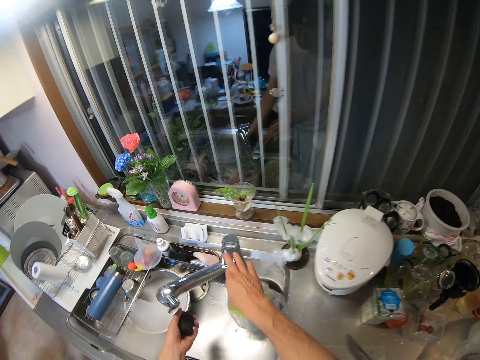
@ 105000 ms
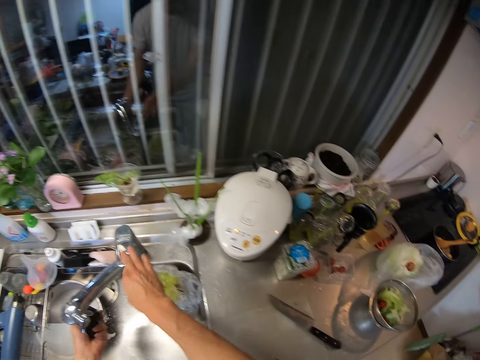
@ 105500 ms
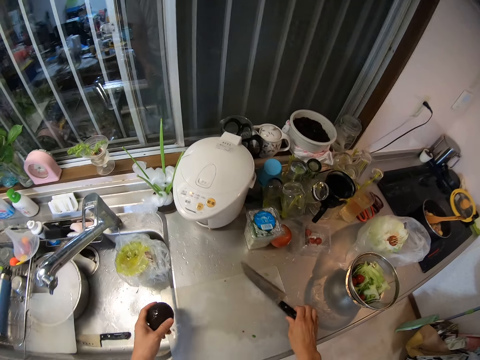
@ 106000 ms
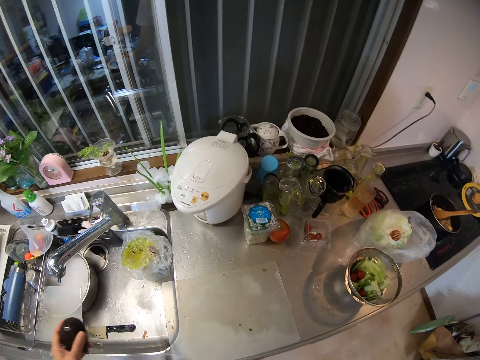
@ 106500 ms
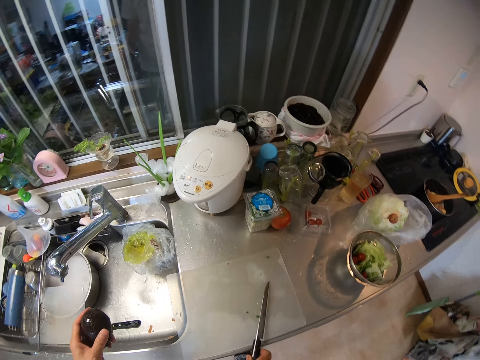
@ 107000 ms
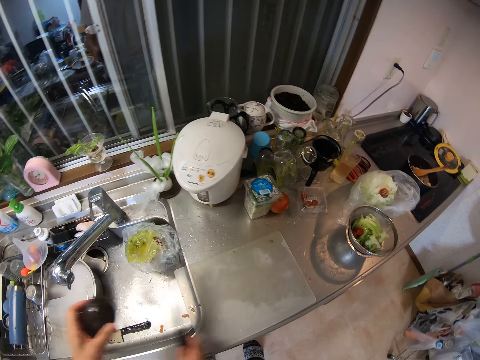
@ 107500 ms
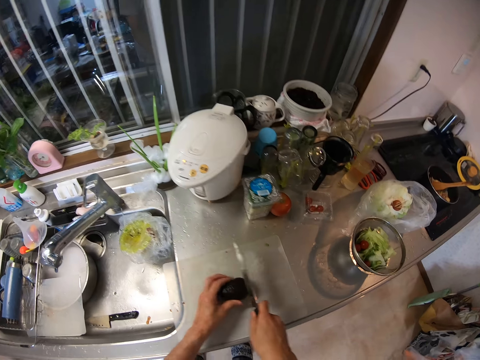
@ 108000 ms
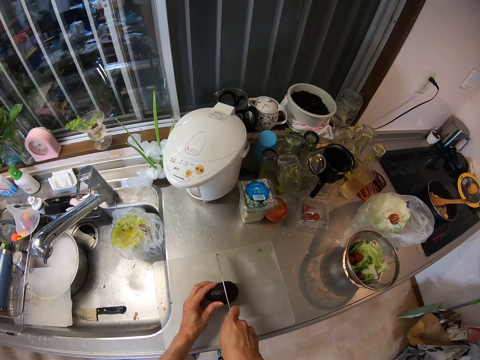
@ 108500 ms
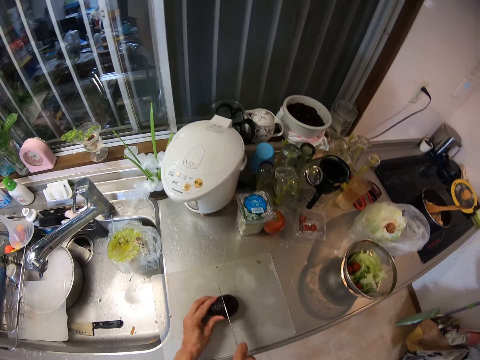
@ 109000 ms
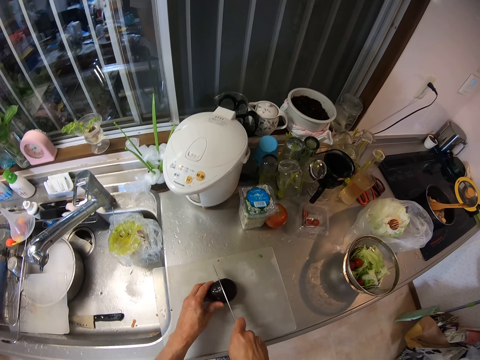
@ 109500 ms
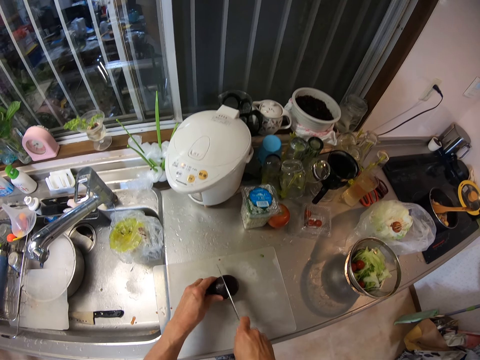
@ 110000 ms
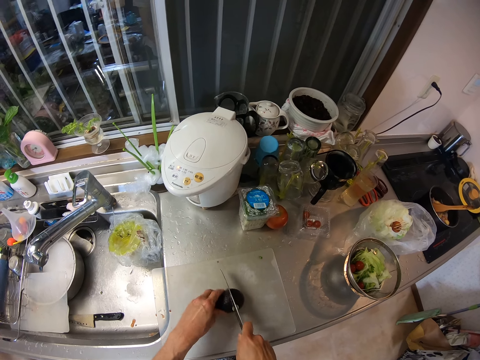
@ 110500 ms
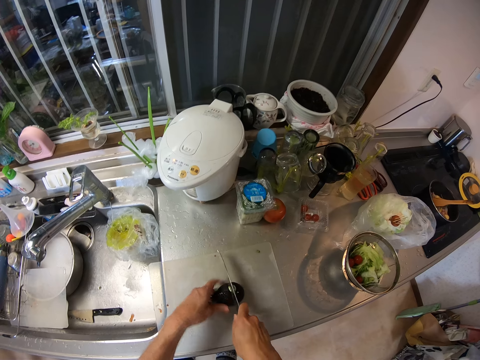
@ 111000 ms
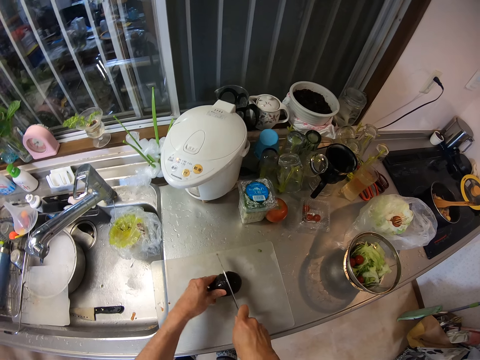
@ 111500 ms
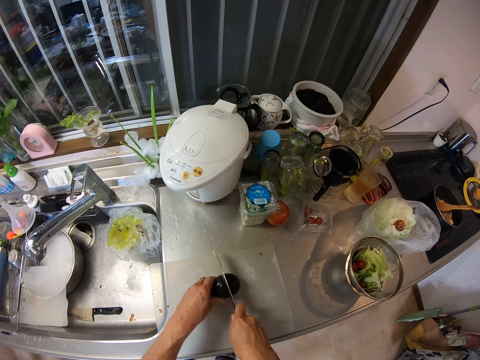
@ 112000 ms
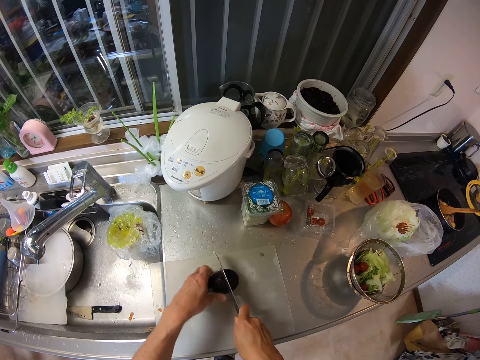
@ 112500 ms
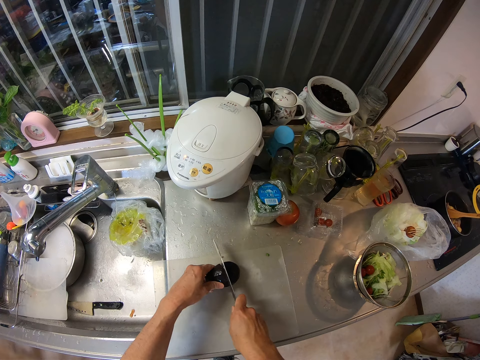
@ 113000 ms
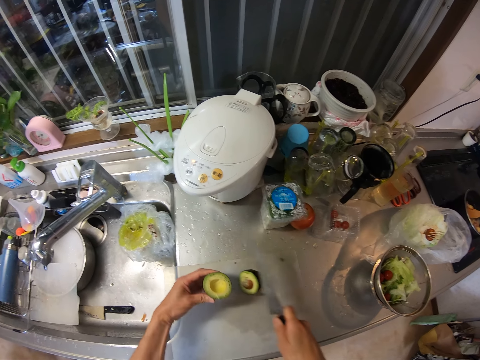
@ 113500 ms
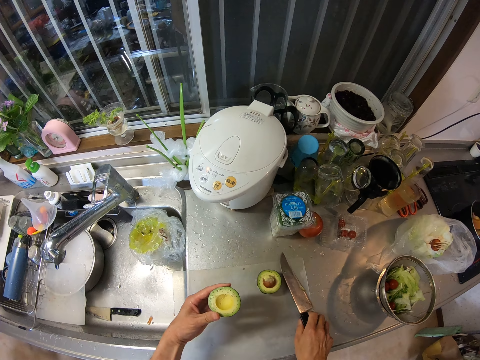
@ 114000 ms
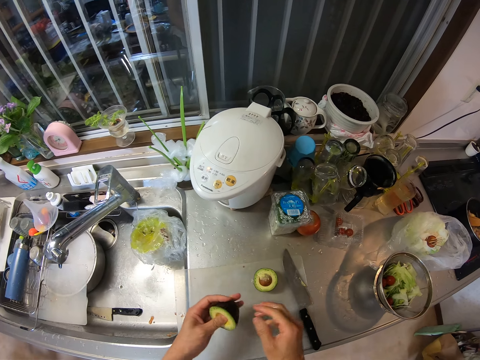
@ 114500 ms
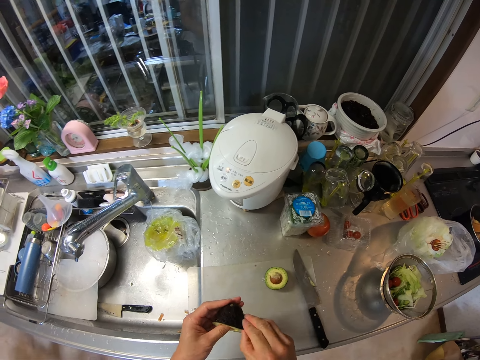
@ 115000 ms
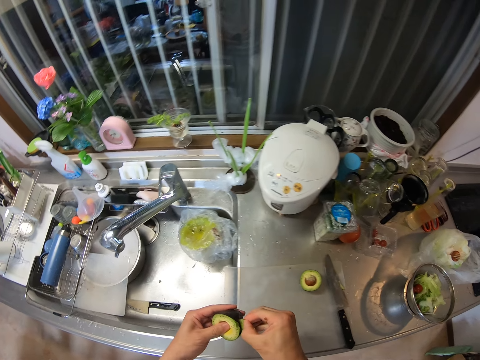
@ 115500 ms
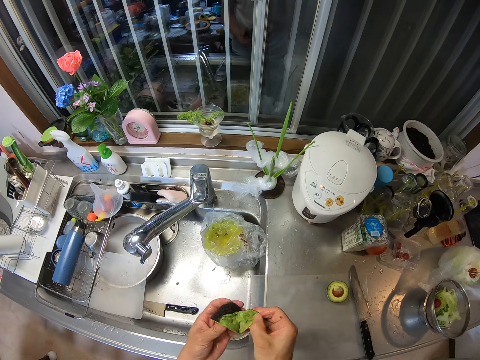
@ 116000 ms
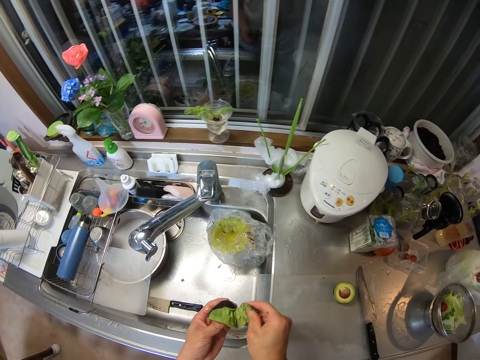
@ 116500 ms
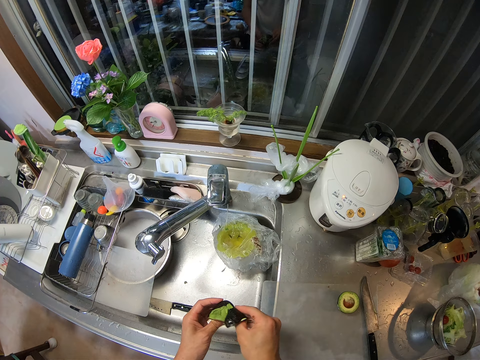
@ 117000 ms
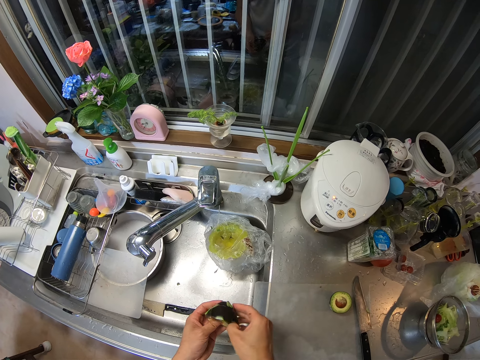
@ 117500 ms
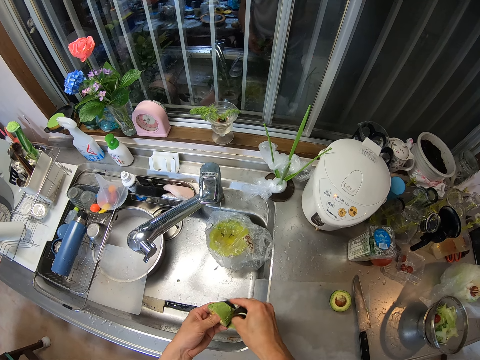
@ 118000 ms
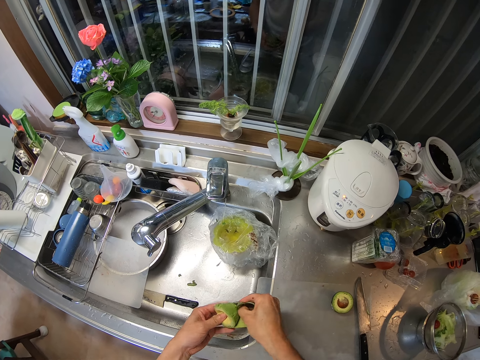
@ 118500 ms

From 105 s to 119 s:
The camera wearer puts on the tap with her right hand. She rinses the avocado under the running water from the tap. She closes the tap with her right hand. She picks up the knife from the table with her right hand. She removes water from the chopping board. She brushes dirt off the table into the sink with the knife. She places the avocado on the table. She cuts the avocado on the table with the knife in her right hand. She checks the avocado. She places the knife on the table. She peels off the skin of the avocado with her right hand.

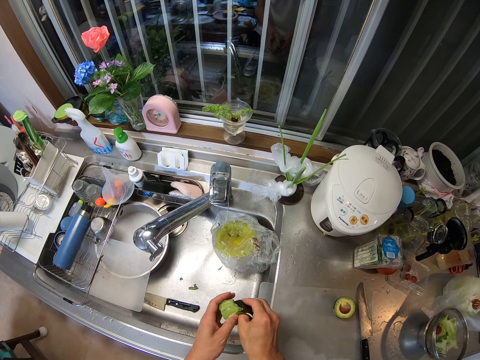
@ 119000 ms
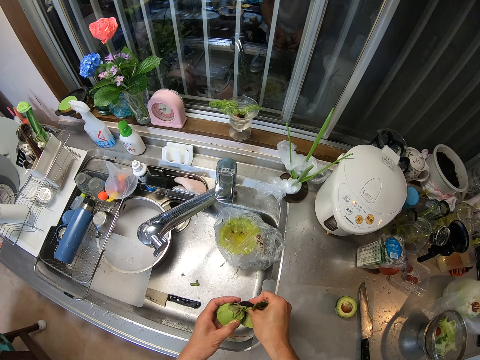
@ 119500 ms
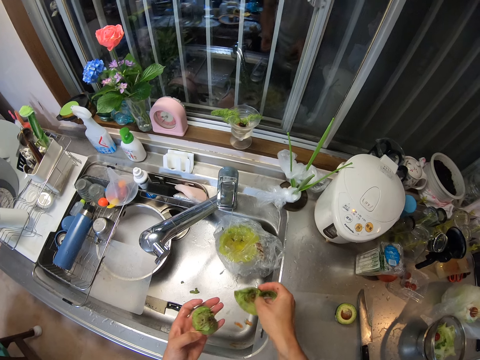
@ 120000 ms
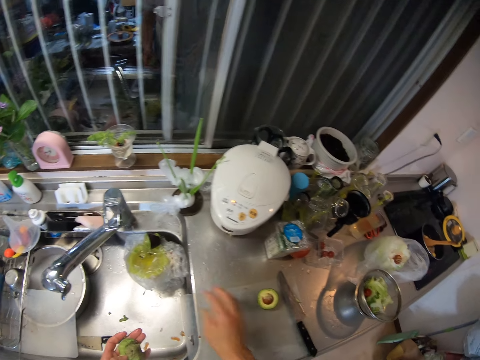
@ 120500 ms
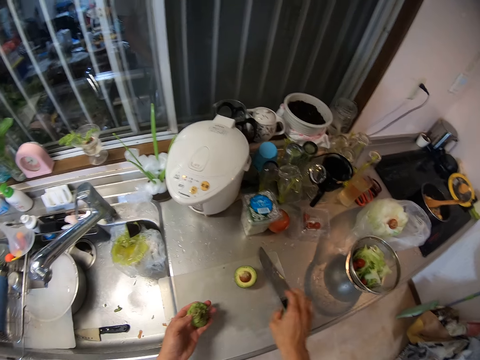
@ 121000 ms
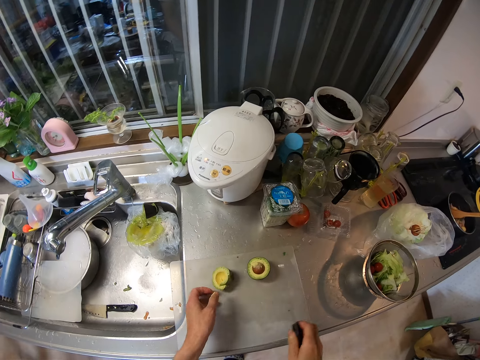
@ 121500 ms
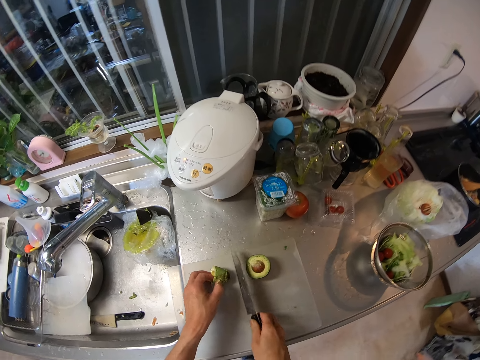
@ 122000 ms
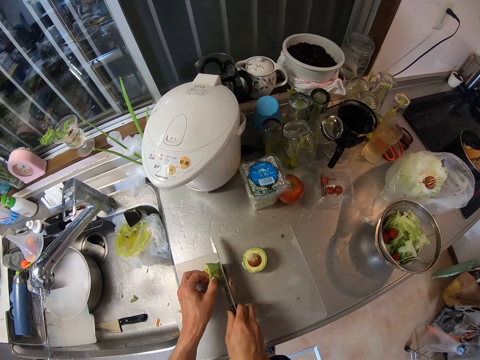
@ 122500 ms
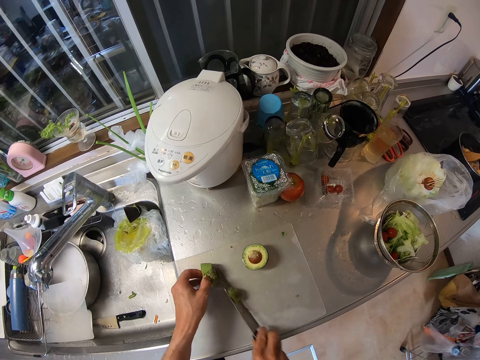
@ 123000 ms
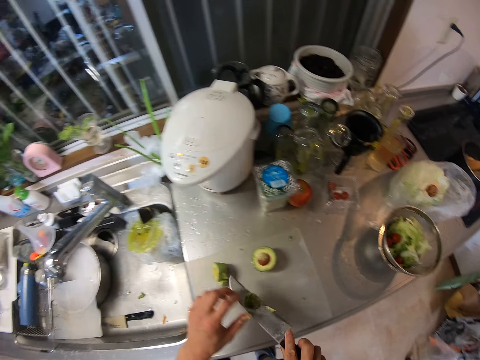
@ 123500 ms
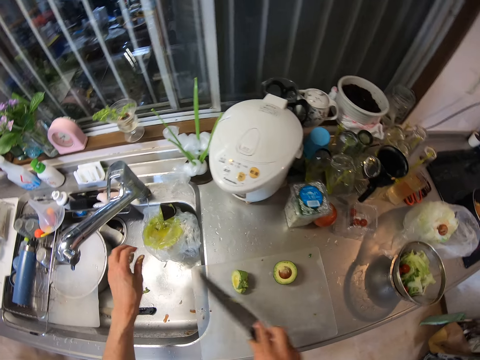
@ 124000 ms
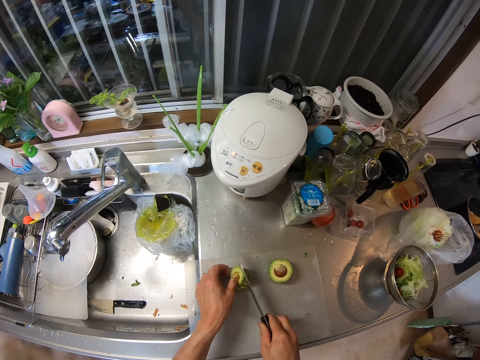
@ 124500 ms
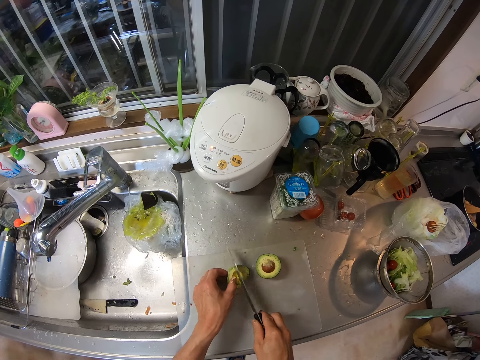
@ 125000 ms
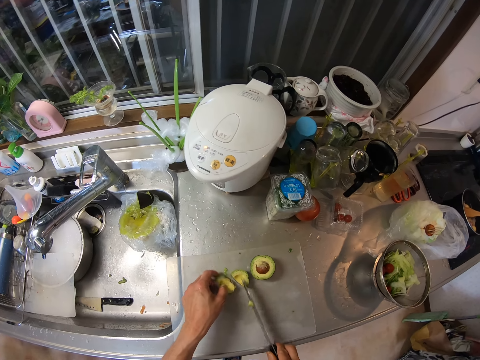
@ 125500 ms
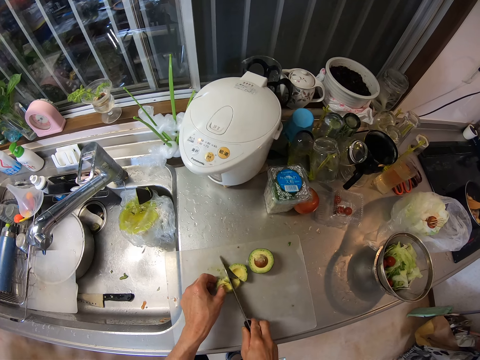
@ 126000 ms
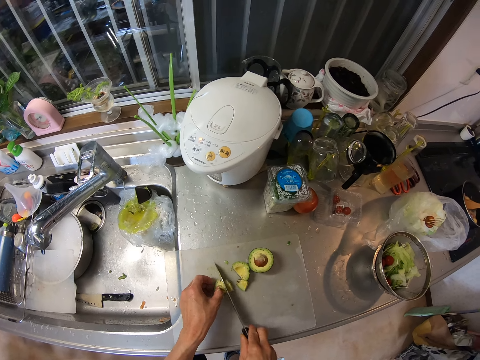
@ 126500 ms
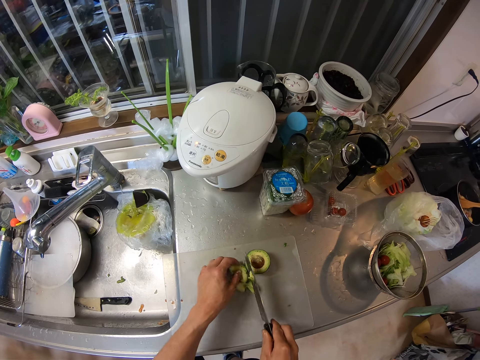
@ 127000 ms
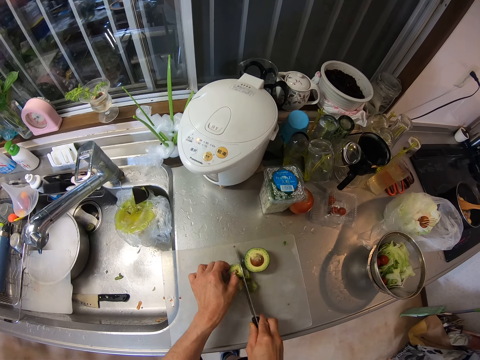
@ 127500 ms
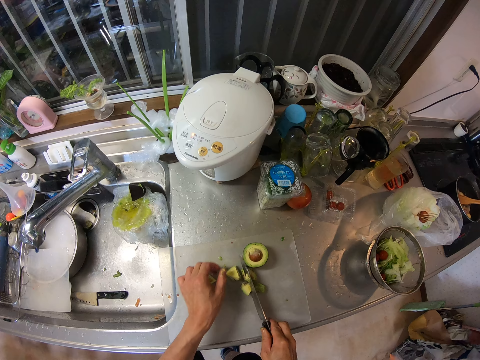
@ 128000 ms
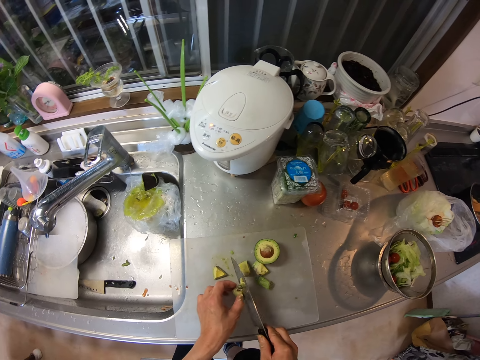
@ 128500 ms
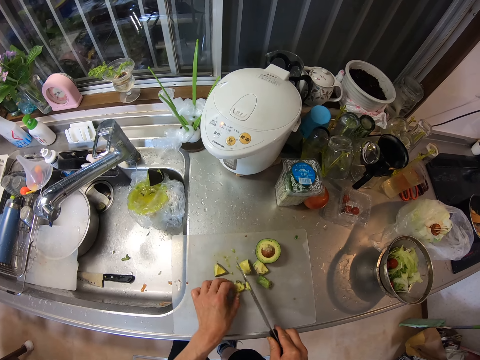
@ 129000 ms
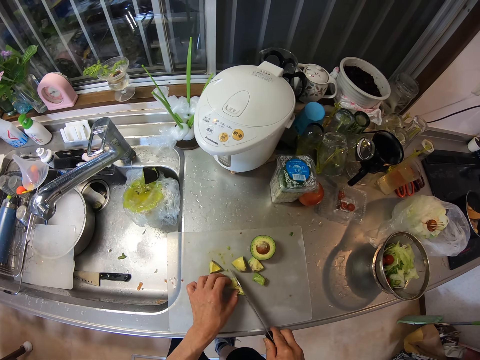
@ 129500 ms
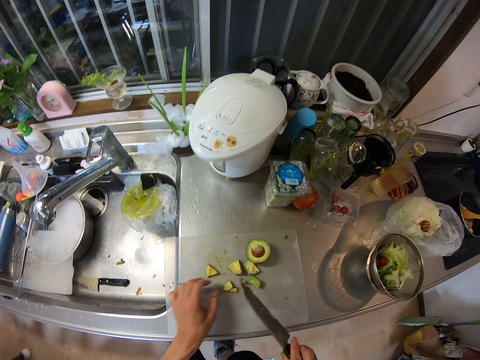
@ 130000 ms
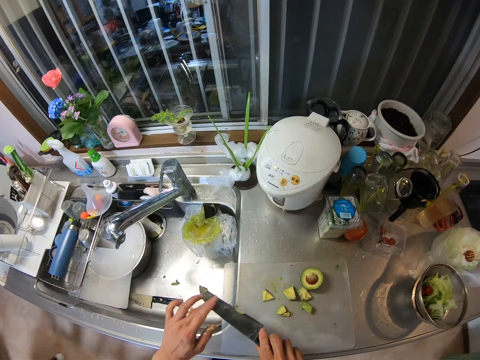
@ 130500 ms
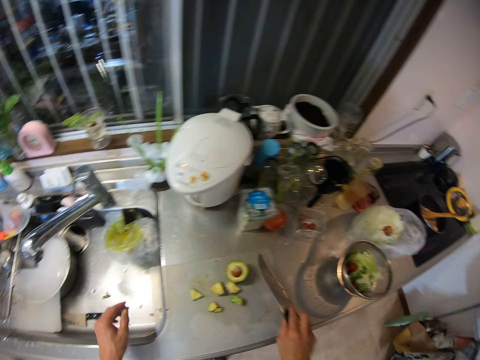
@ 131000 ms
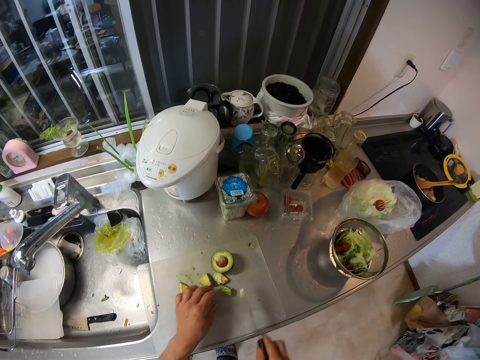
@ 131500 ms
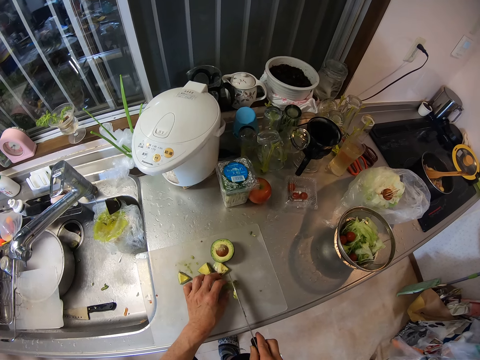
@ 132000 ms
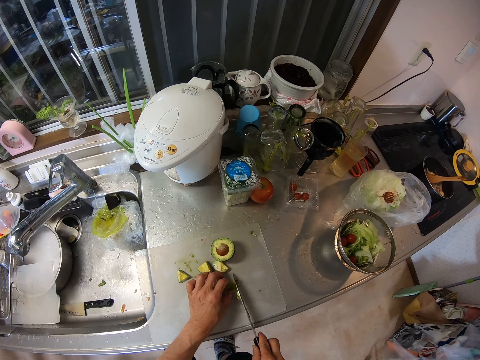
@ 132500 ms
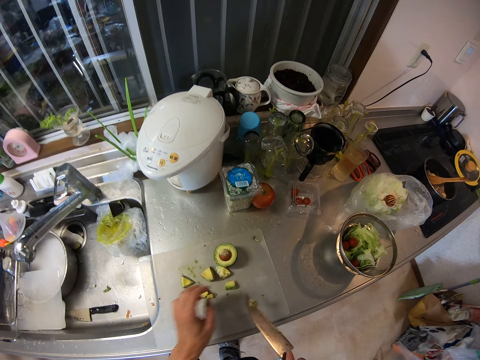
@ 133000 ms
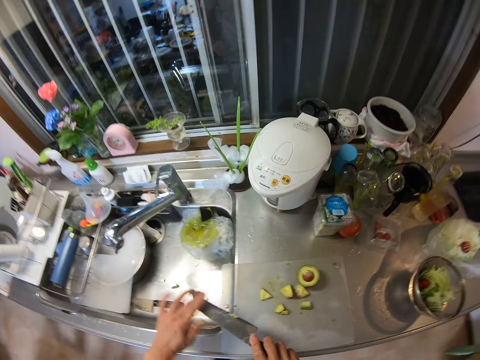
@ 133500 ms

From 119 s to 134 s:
The camera wearer drops the avocado peel into the trash in the sink. She drops the peeled avocado on the table. She picks up the knife from the table with her right hand. She holds the avocado on the table with her left hand. She cuts the avocado on the table with the knife in her right hand. She throws the peel in the sink. She brushes off the avocado on the knife into the sink with her left hand. She holds the avocado. She chops the avocado on the table with the knife in her right hand. She throws the peel in the sink. She brushes off the avocado on the knife into the sink with her left hand. She chops the avocado on the table with the knife in her right hand. She brushes off the avocado on the knife into the sink with her left hand.
